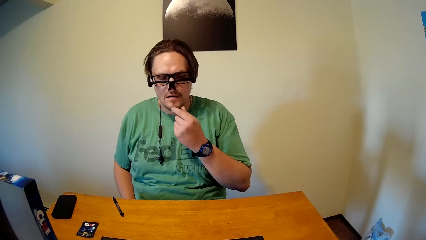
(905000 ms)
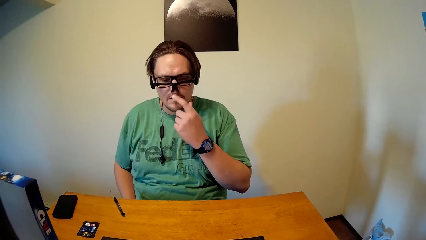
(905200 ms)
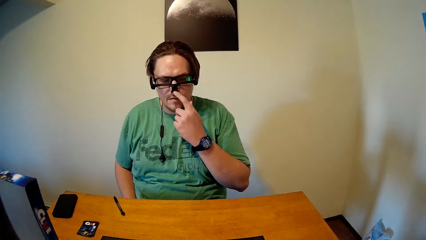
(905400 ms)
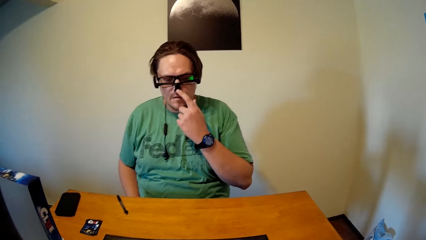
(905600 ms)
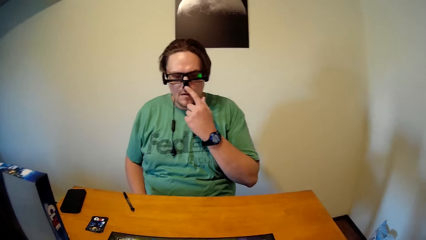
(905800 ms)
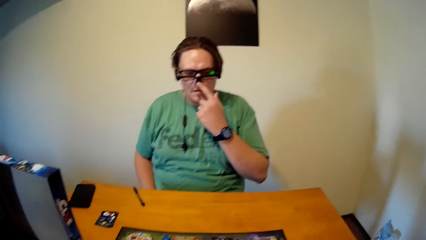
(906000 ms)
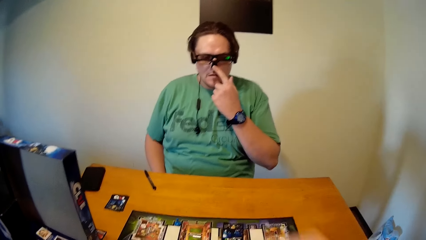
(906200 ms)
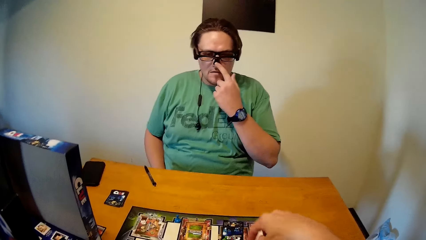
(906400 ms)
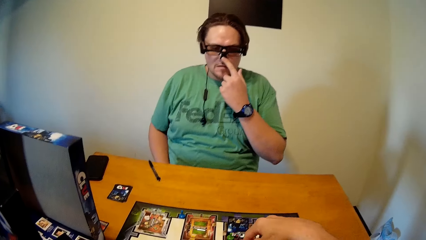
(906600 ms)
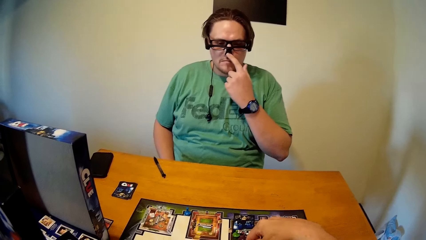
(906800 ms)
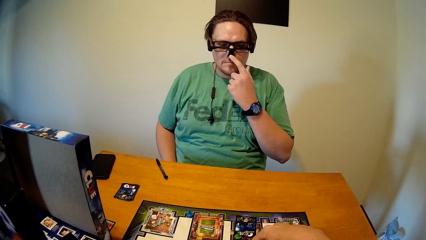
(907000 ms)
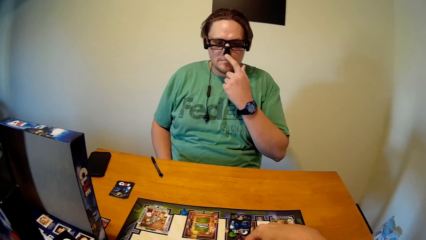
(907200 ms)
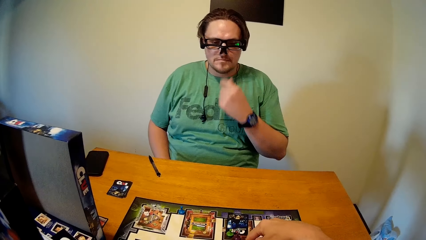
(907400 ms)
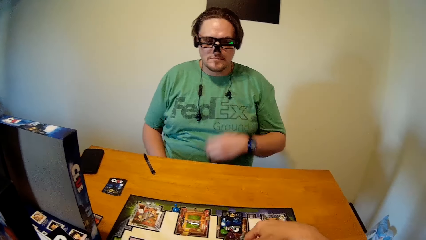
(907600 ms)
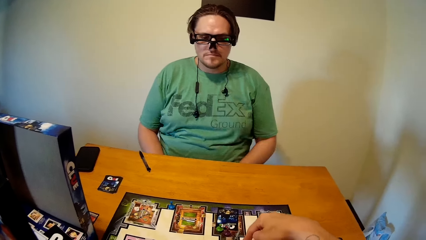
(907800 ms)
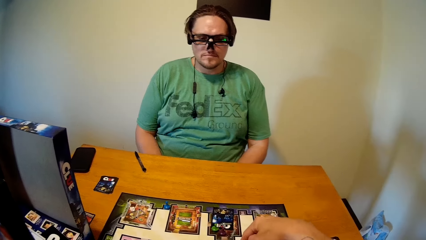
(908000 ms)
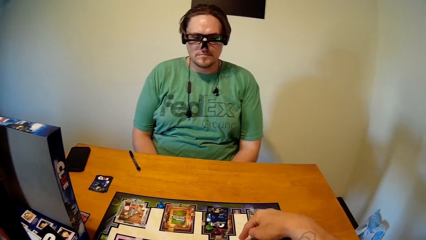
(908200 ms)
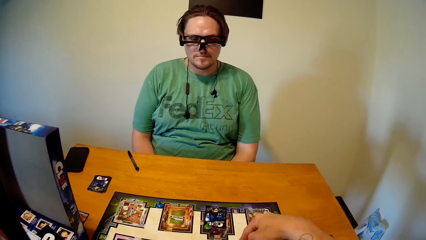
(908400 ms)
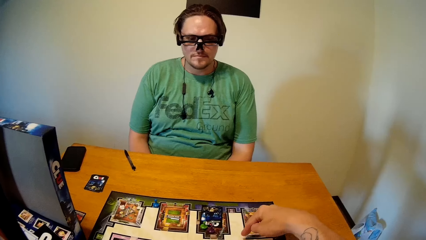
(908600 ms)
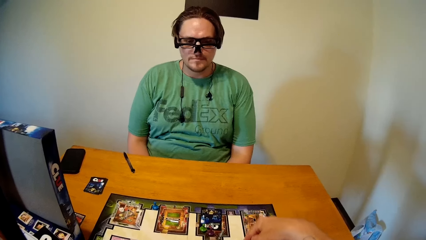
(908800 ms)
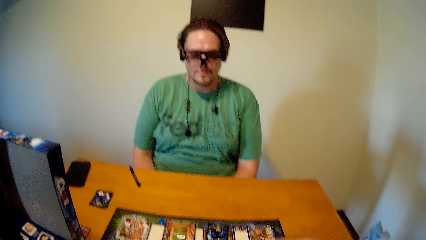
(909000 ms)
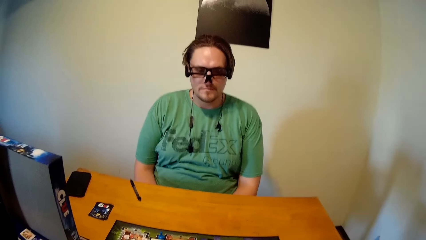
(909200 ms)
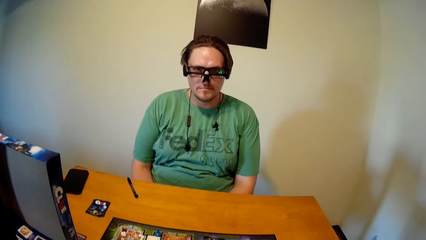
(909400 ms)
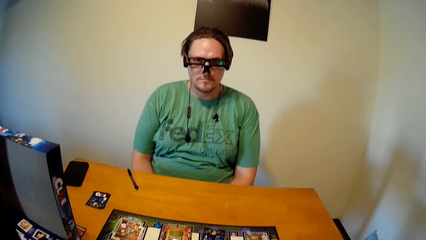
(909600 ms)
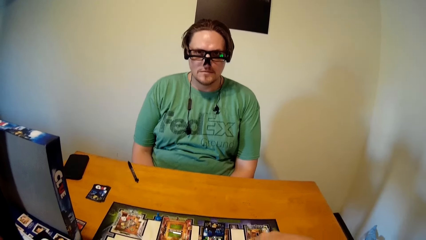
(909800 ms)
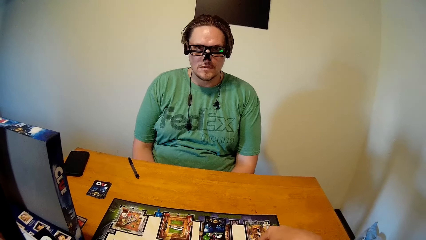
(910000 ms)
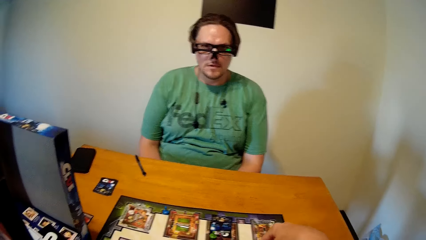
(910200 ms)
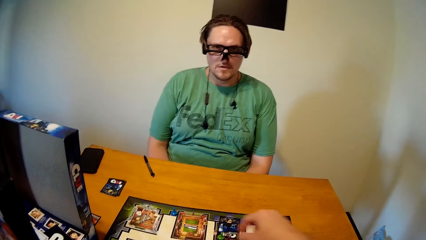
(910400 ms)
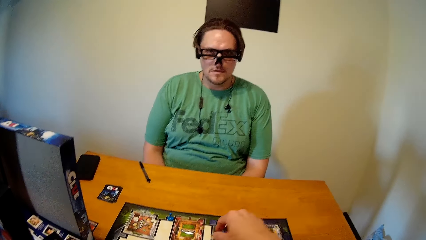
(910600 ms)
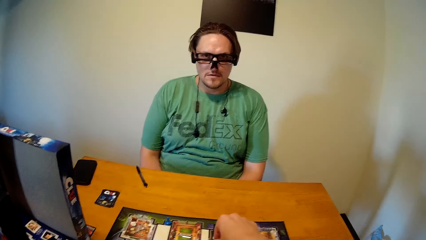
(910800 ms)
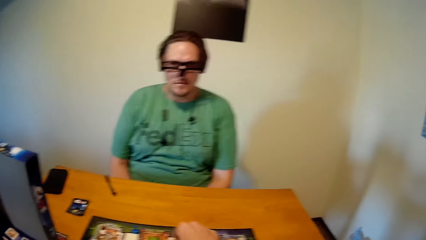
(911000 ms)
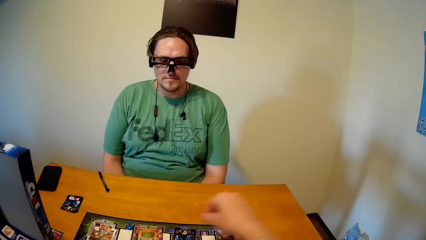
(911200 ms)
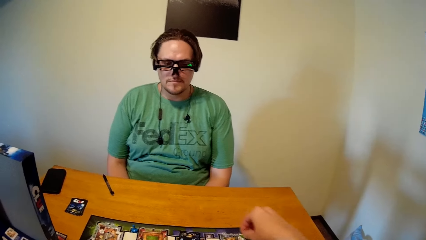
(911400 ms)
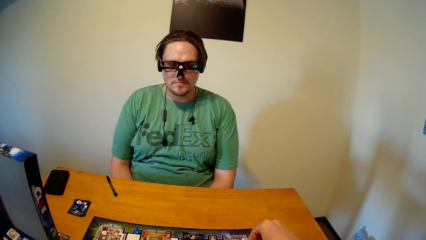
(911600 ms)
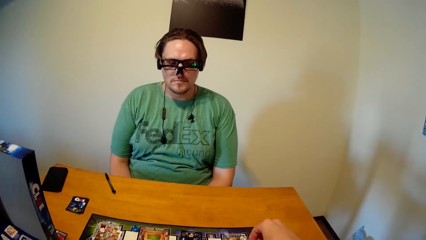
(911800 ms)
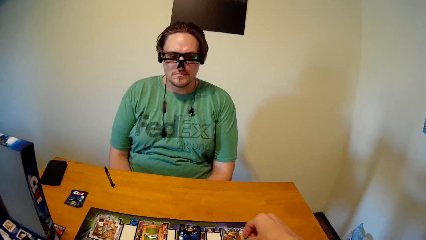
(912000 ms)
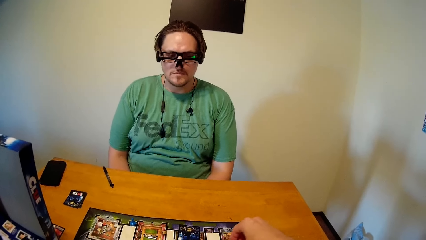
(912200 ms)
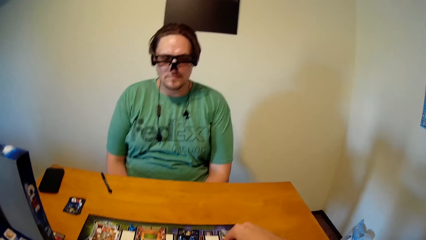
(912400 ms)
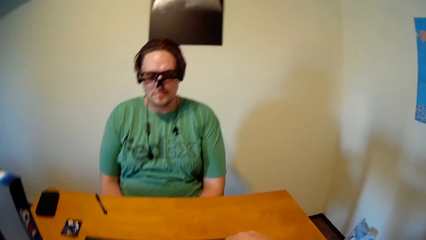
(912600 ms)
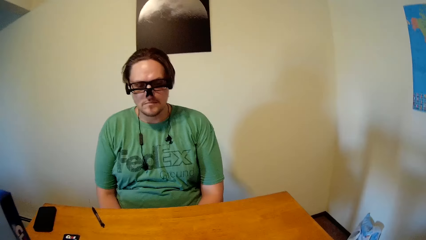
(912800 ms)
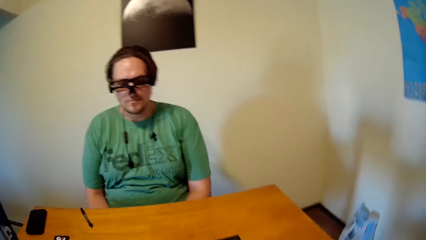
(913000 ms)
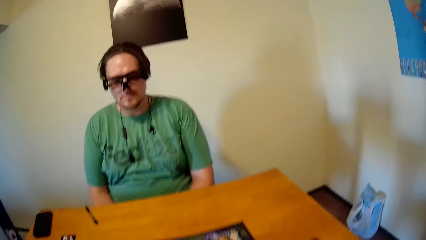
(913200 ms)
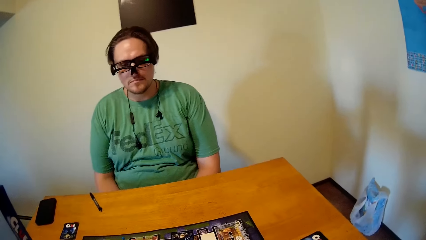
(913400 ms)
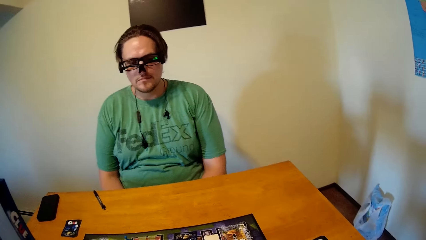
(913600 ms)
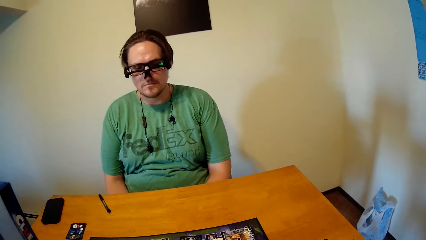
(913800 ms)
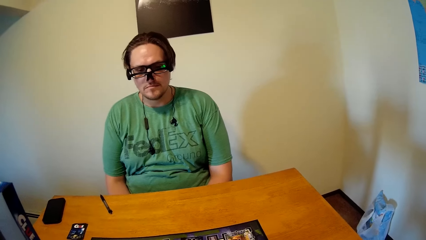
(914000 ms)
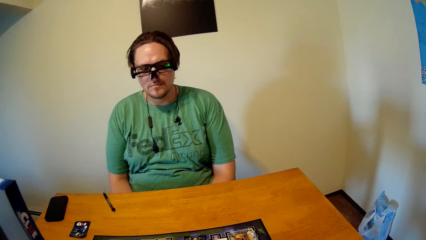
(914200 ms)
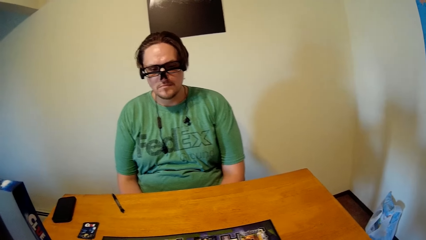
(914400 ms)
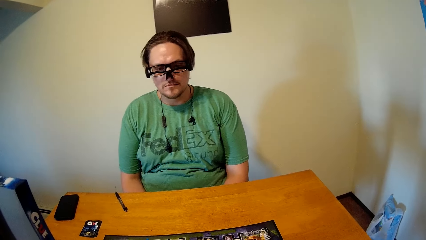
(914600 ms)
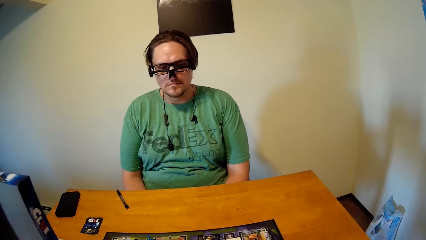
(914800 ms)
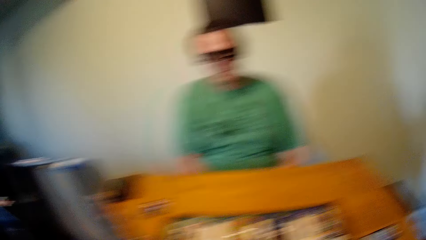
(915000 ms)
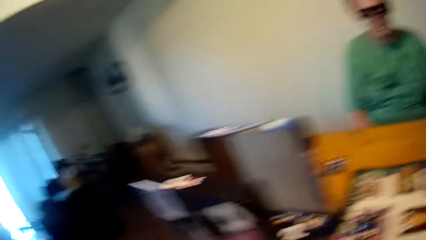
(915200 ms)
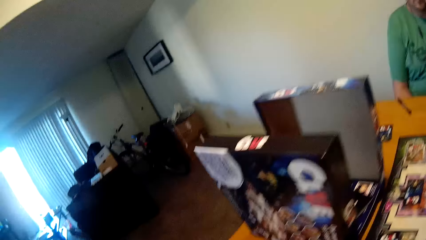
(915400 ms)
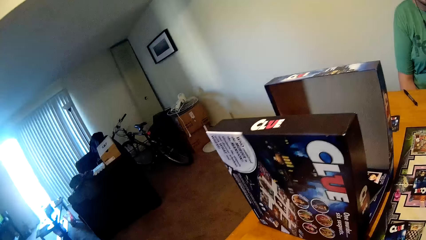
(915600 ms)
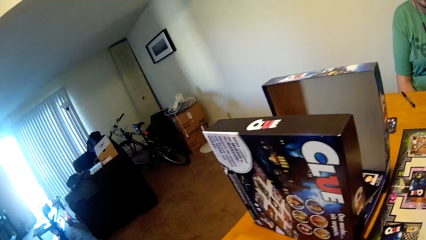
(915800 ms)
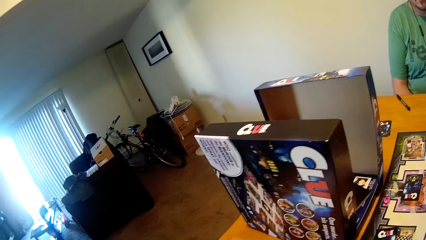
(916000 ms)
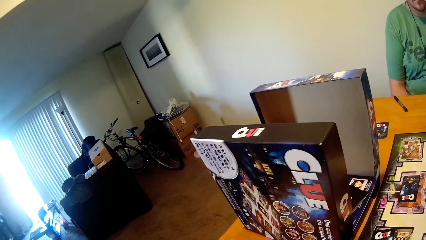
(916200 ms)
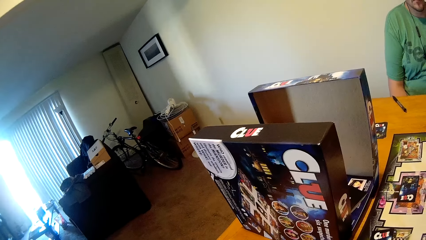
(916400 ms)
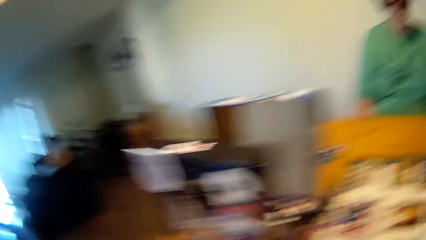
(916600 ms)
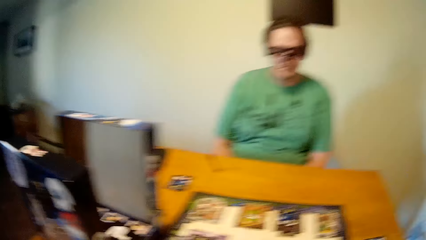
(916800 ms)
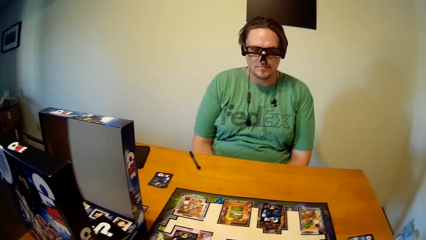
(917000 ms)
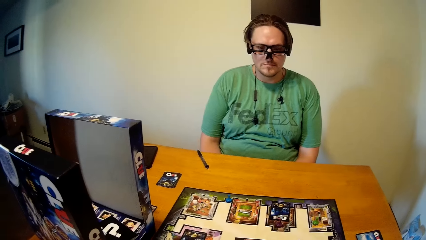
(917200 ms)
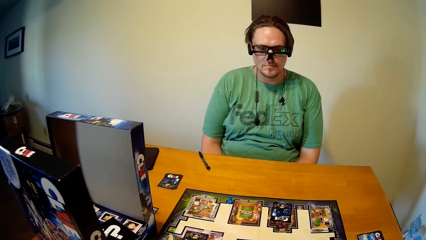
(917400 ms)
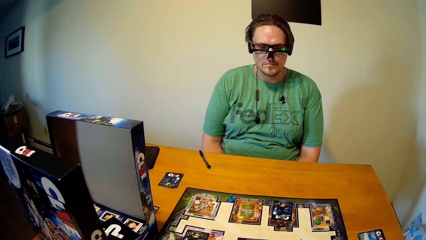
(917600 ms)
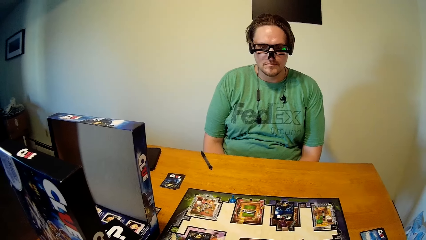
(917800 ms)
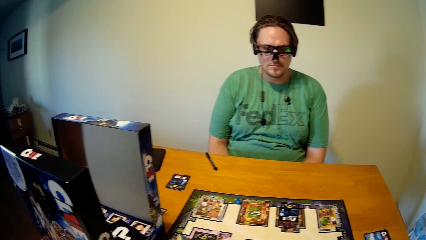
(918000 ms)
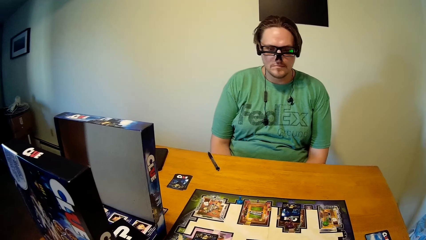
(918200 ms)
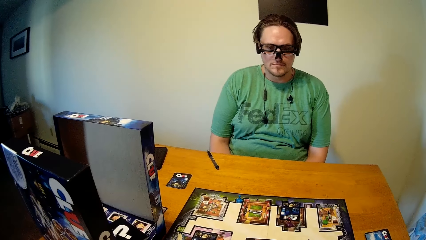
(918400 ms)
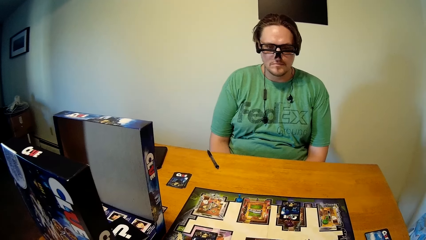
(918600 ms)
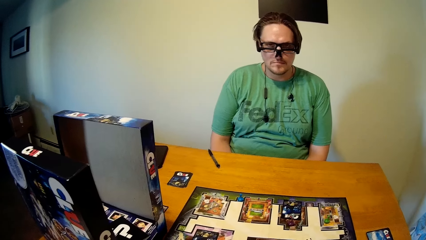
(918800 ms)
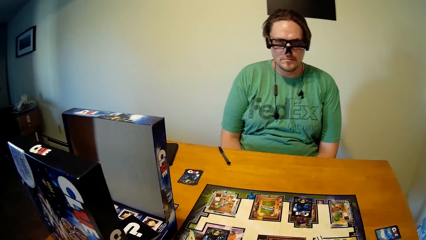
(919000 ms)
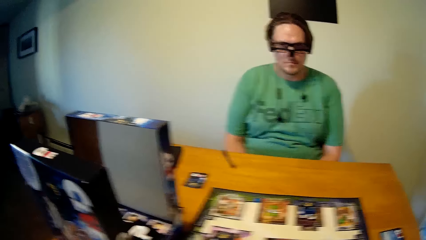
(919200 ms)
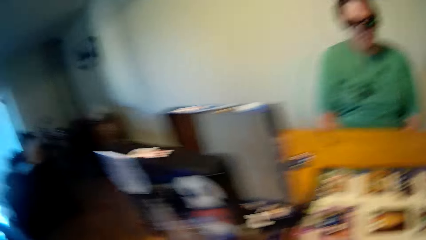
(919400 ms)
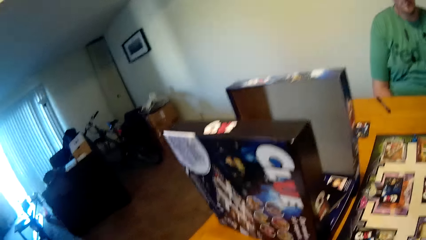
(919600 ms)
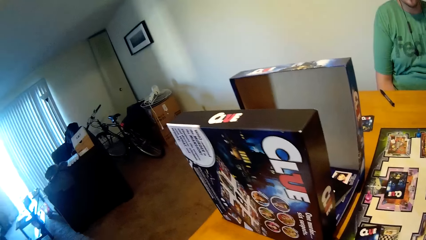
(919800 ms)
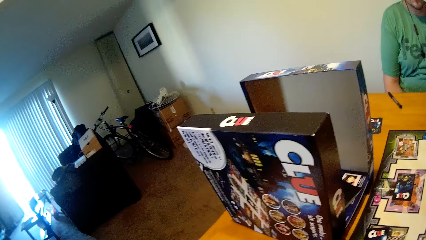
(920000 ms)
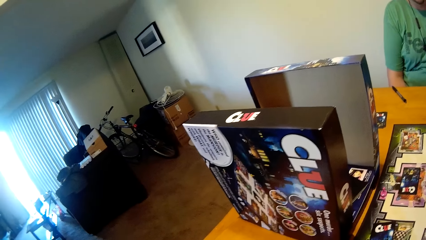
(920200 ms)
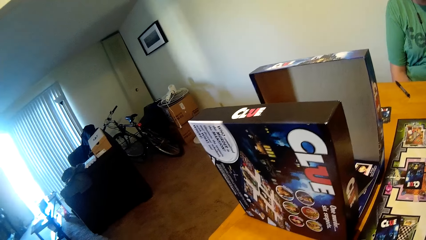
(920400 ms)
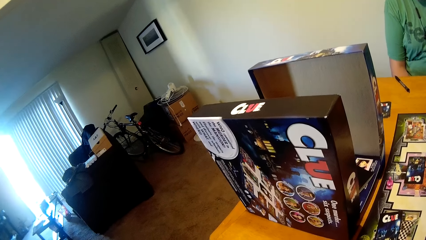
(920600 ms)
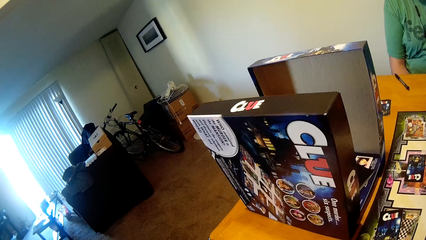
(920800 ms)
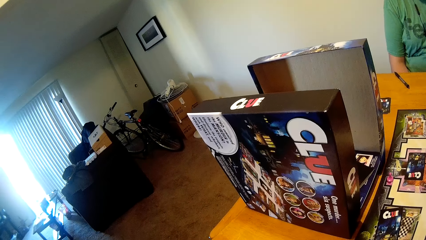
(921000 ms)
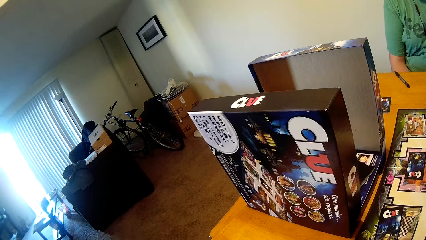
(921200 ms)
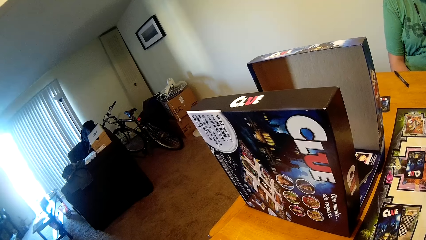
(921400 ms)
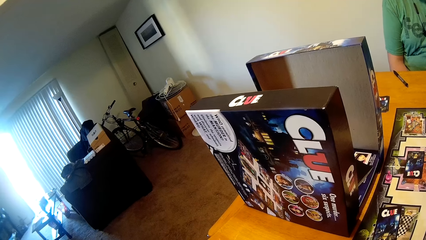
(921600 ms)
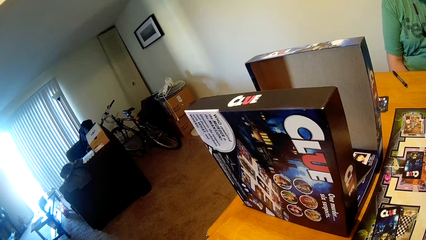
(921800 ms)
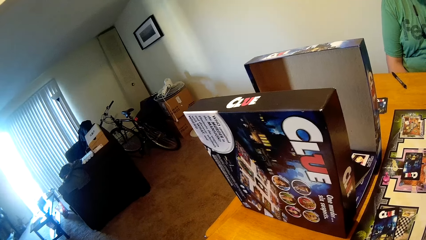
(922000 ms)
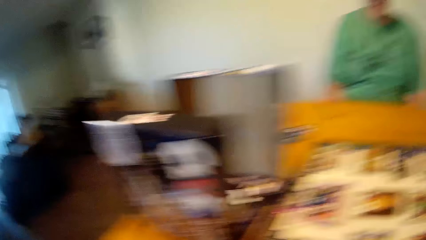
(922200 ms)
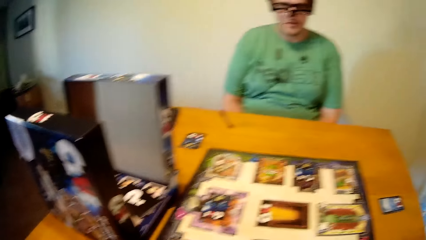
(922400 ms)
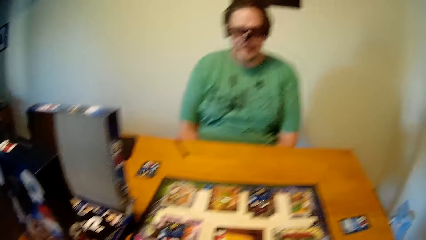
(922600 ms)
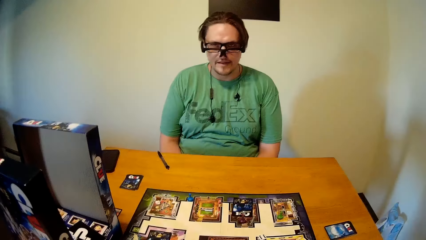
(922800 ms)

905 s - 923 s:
The man touches the nose. The camera wearer moves a piece on the board with his right hand. He turns around.
